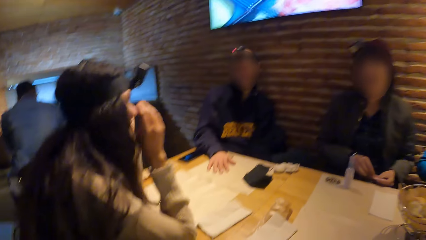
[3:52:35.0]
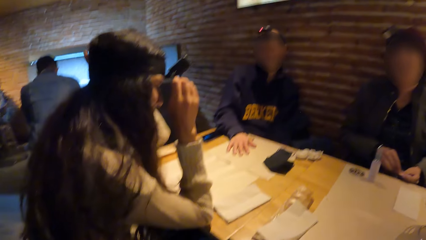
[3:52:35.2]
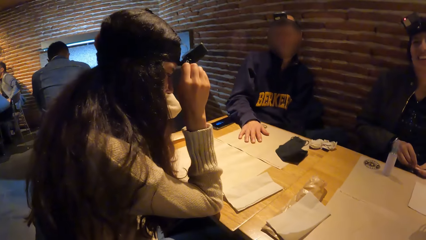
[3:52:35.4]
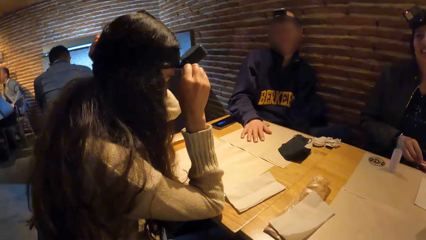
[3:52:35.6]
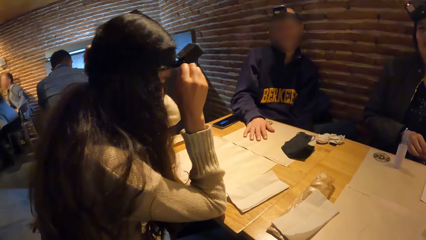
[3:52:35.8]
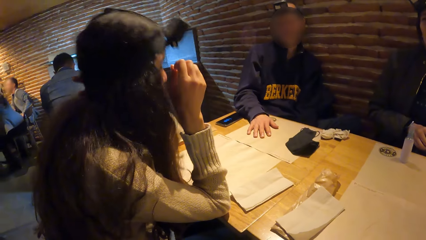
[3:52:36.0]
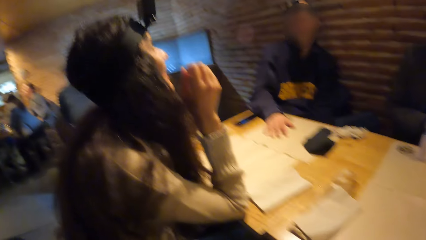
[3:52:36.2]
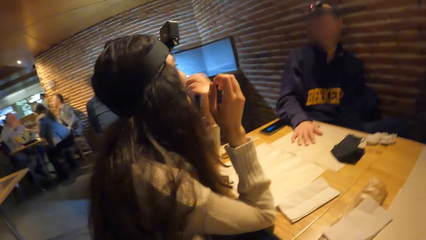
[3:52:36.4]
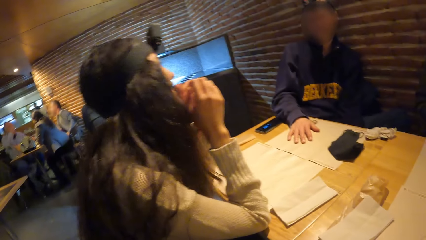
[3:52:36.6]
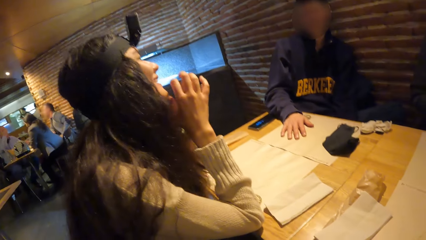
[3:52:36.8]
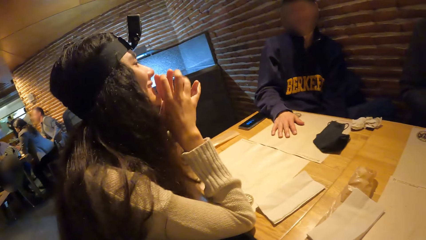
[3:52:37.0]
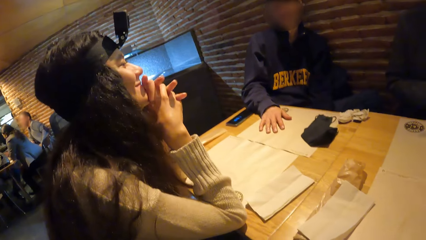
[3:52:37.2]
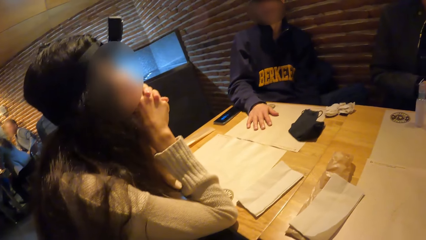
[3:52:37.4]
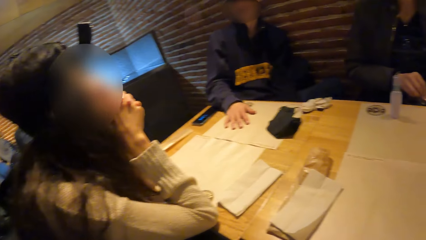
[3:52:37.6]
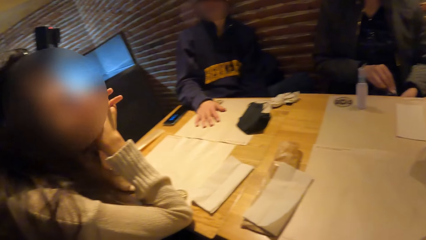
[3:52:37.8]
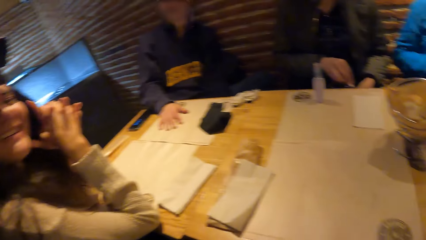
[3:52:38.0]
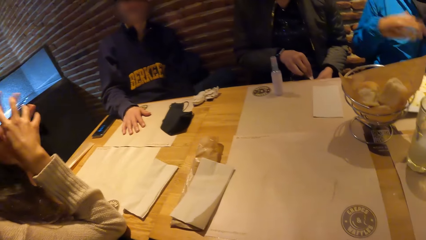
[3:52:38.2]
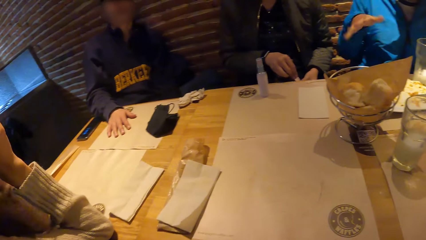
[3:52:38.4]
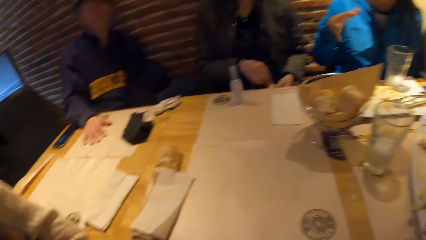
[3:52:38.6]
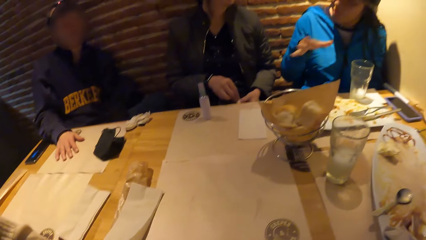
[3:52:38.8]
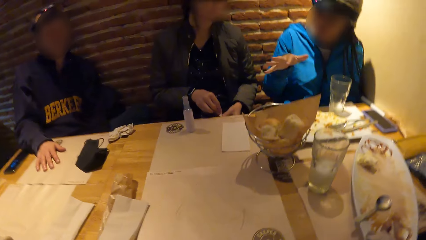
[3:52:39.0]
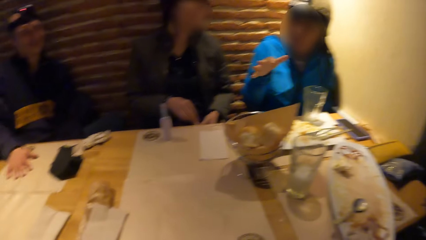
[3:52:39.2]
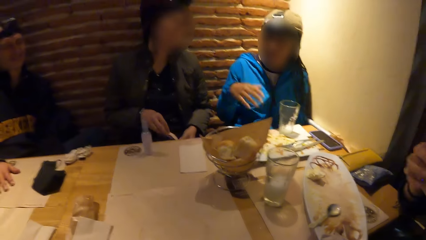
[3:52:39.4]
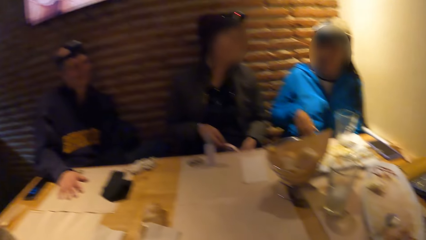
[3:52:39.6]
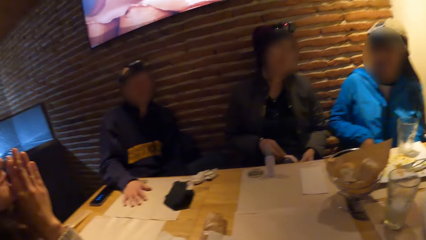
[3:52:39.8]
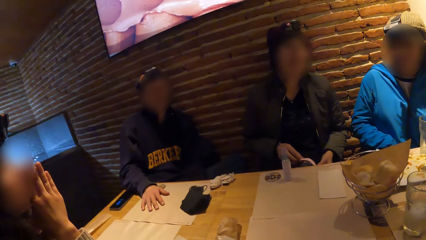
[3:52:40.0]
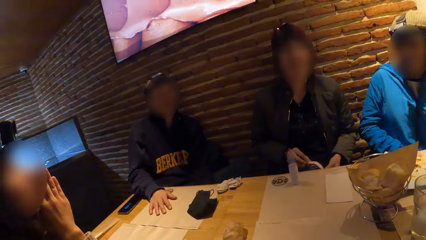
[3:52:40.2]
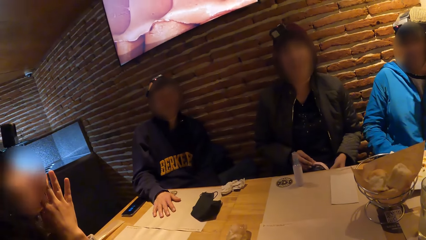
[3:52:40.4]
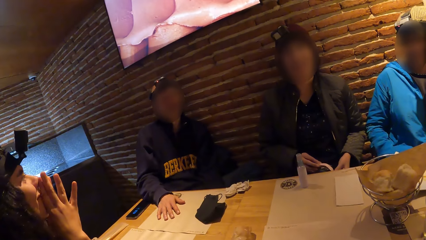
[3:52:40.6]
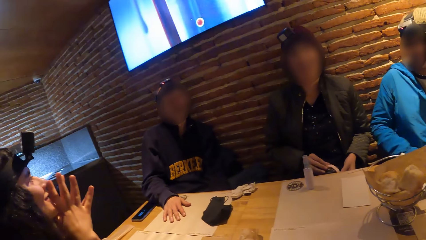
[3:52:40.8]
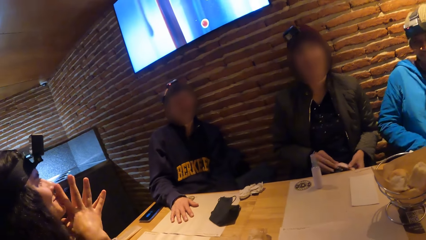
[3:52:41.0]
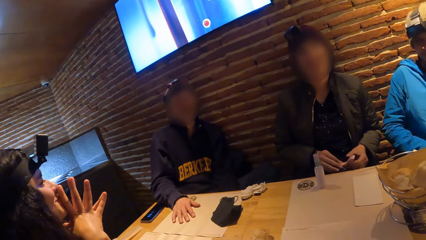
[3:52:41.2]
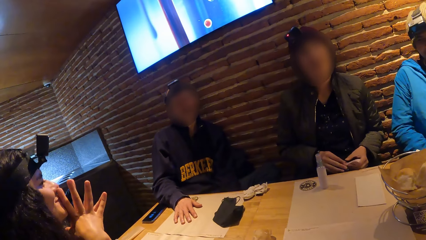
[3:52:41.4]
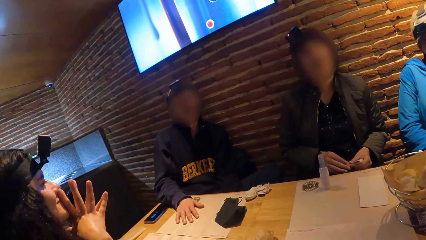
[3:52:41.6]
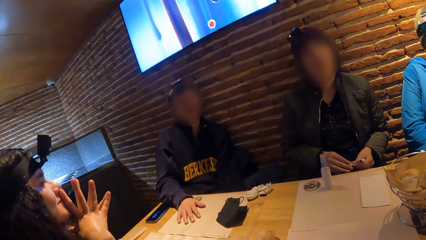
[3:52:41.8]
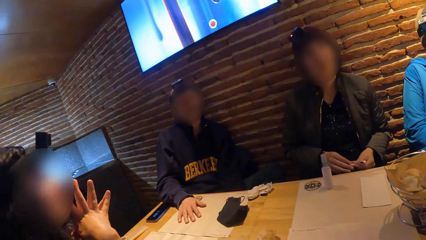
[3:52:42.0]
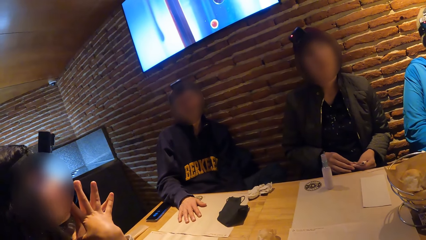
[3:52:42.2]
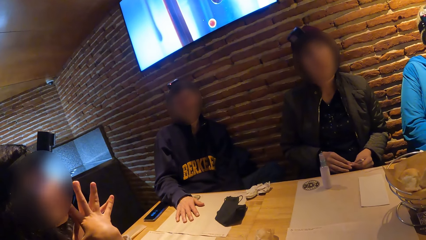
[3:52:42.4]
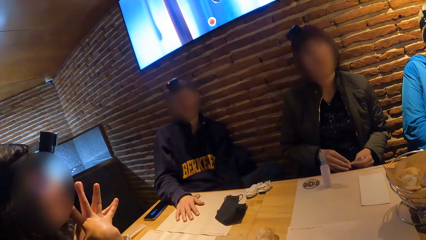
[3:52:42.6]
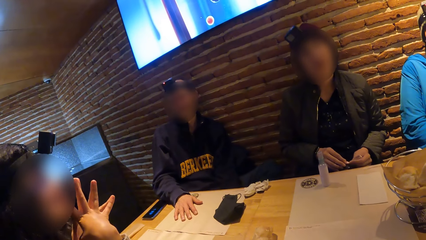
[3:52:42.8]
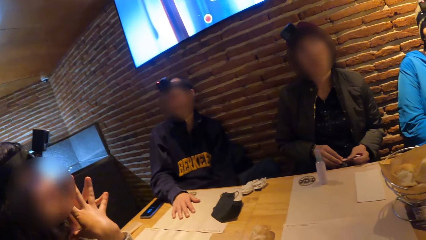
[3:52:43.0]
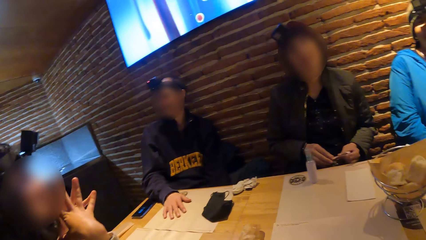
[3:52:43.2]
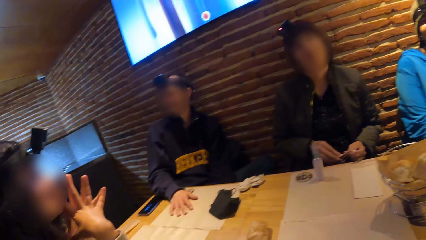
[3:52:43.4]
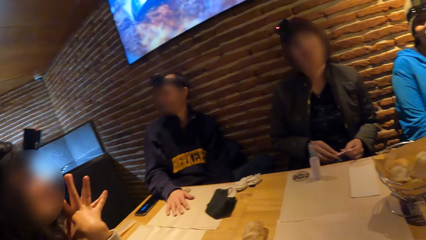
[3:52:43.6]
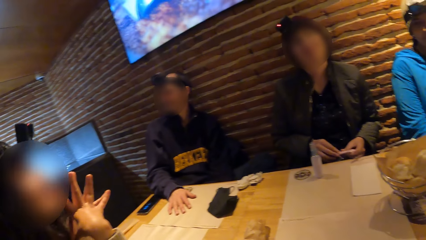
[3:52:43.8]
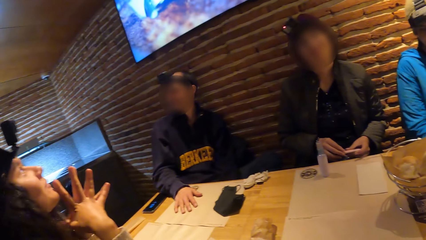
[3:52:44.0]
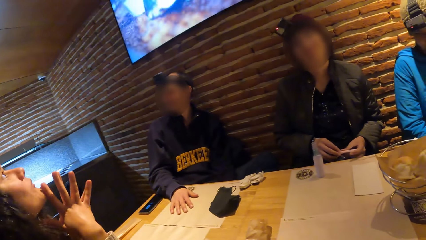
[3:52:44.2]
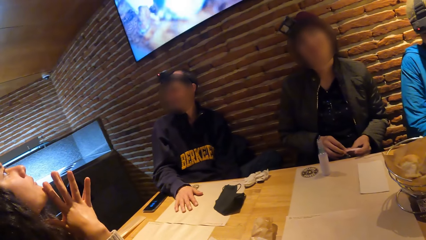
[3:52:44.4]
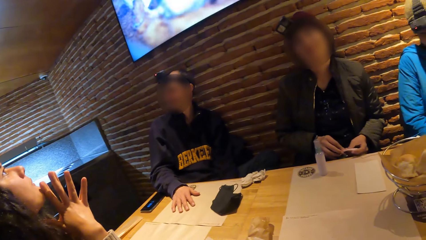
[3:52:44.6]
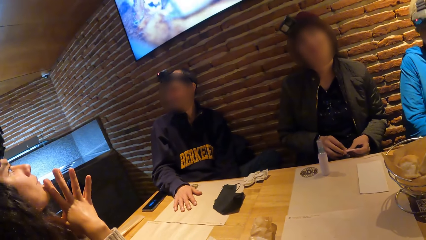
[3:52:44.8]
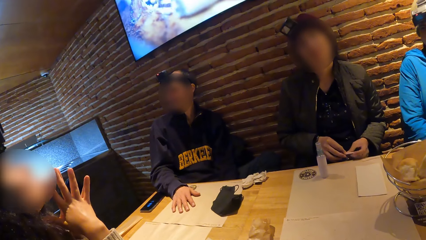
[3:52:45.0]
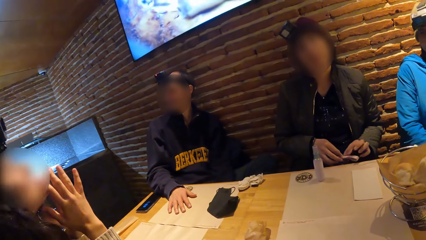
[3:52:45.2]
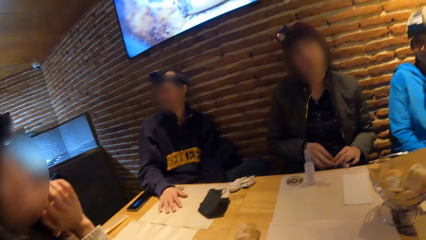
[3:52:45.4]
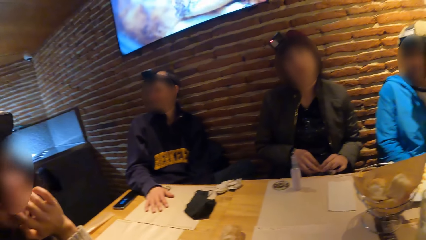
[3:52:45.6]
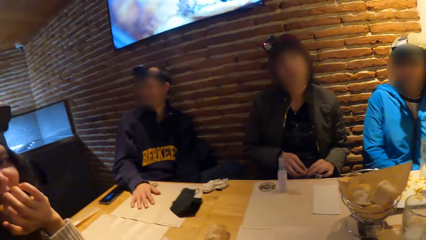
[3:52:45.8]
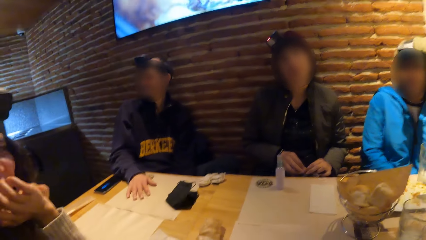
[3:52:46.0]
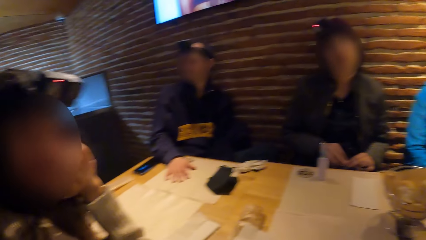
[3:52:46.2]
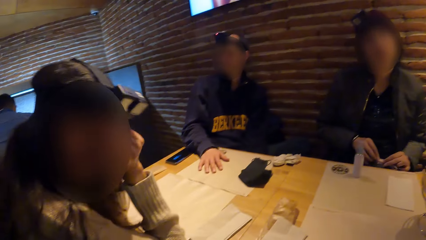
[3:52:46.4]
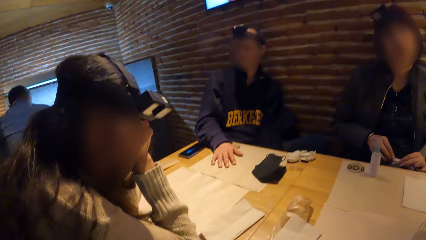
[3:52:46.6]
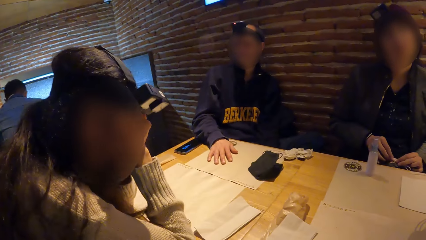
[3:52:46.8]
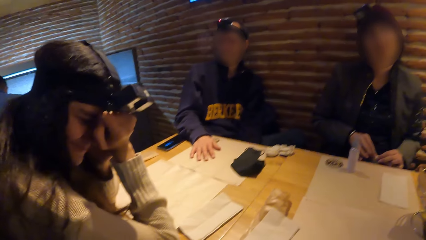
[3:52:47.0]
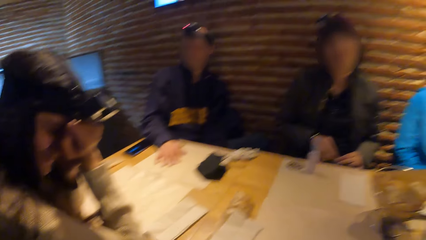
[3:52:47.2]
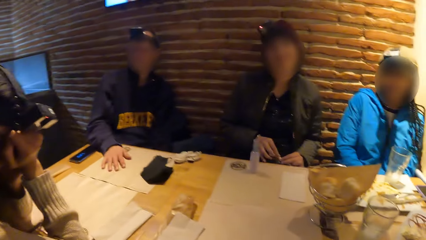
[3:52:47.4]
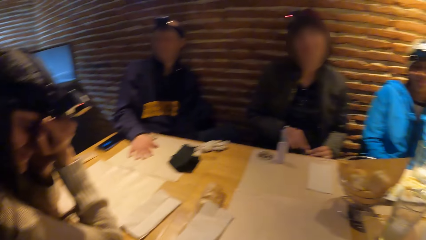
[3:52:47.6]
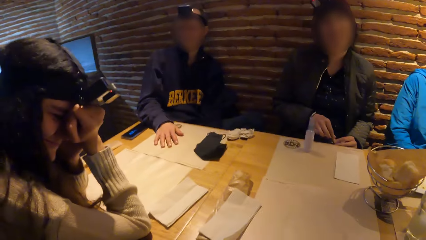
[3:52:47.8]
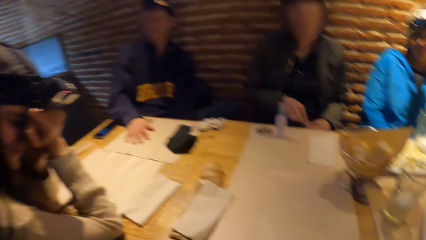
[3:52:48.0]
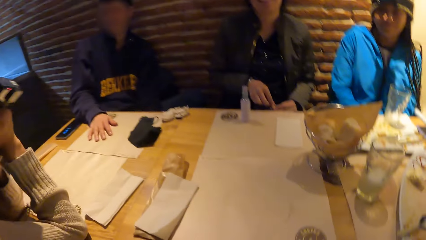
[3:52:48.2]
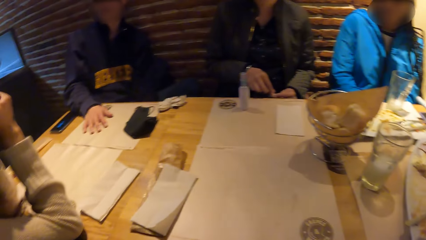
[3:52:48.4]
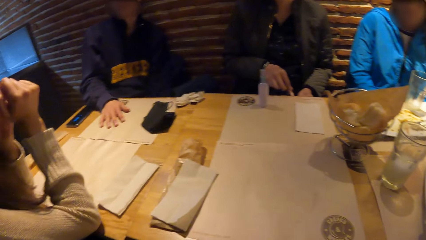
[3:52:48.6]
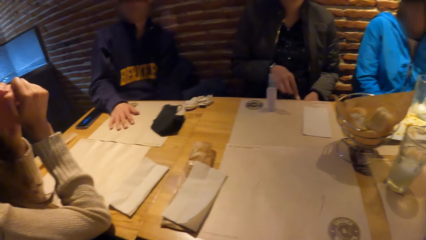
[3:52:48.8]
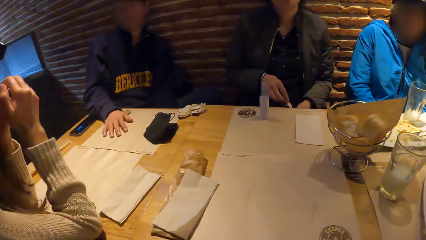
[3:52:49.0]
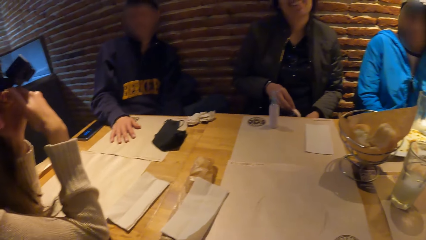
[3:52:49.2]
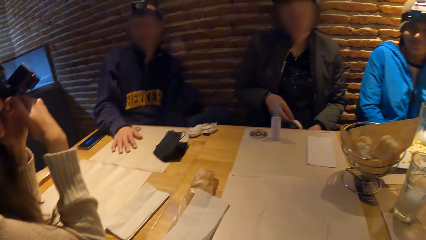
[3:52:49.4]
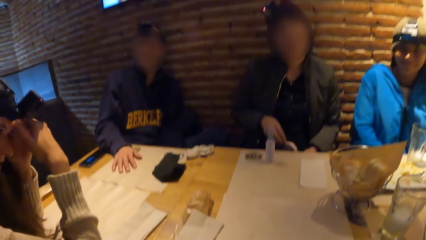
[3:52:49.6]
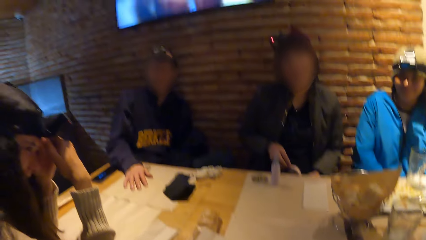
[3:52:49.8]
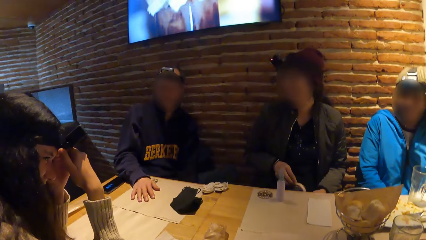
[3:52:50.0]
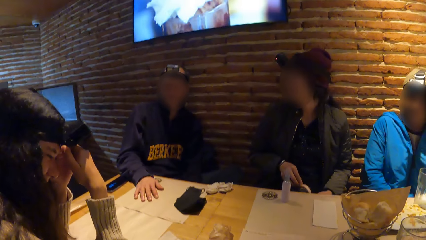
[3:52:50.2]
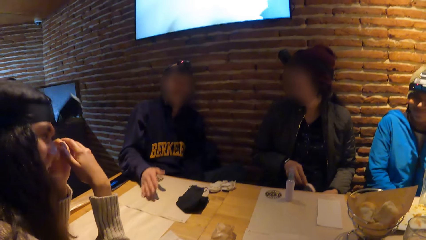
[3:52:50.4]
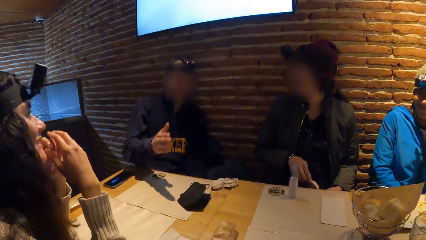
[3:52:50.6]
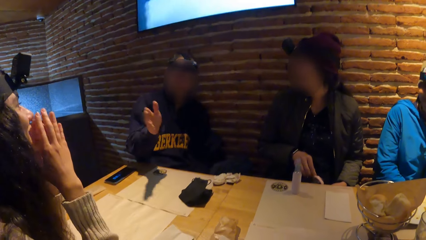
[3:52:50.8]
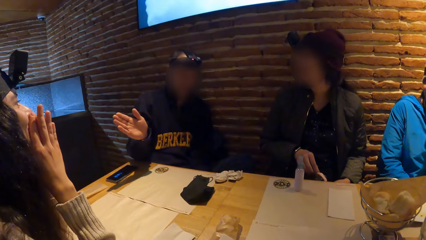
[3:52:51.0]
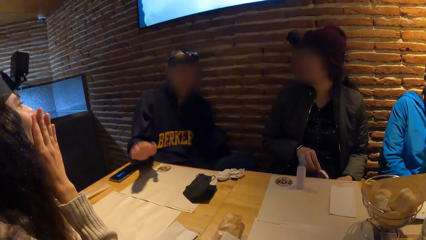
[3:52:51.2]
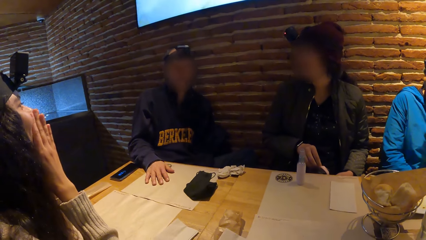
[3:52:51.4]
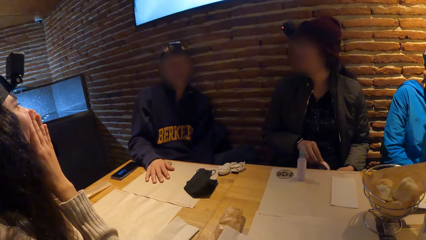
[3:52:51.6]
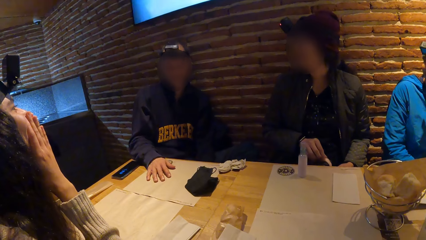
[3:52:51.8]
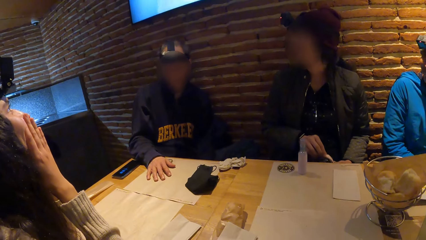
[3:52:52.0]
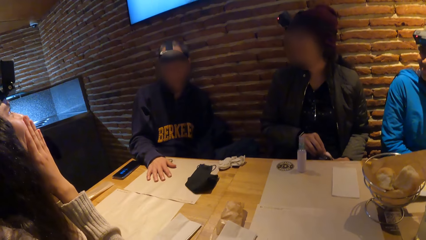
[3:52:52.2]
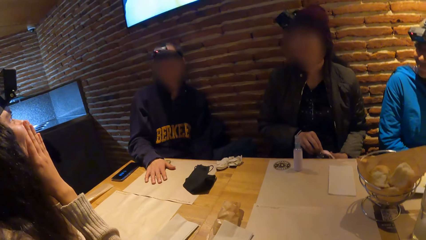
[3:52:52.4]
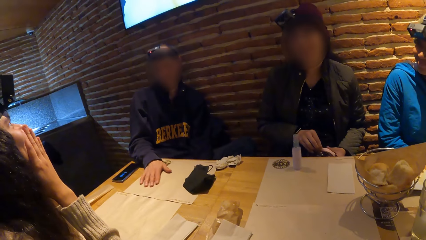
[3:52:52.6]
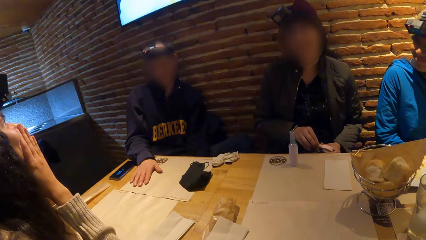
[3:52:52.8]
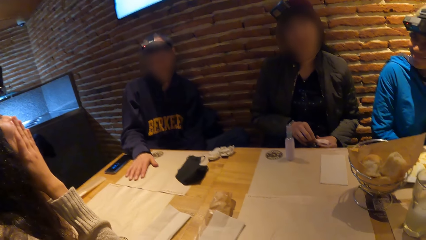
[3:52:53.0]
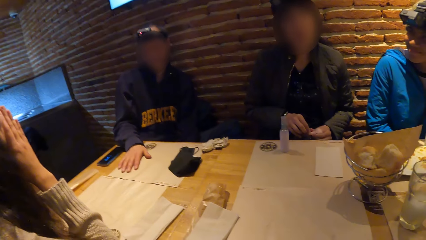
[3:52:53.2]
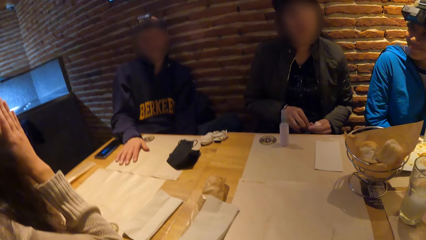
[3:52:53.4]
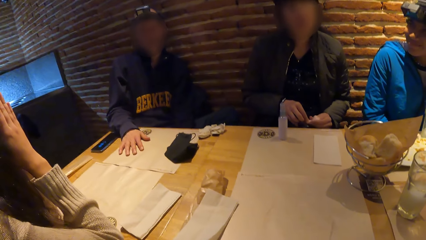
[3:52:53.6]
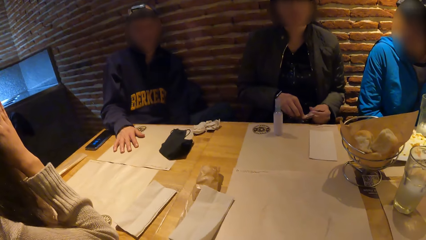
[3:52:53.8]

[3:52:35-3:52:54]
A woman adjusts a camera on her head with both hands. She touches her face with both hands. She demonstrates with the hands. The camera wearer looks around.
